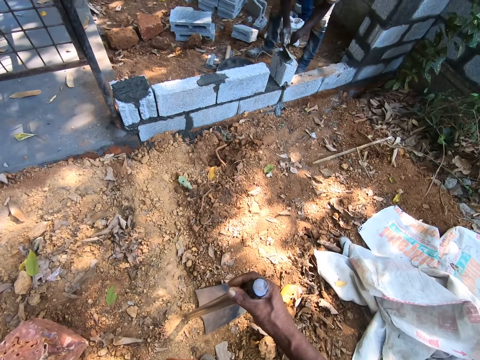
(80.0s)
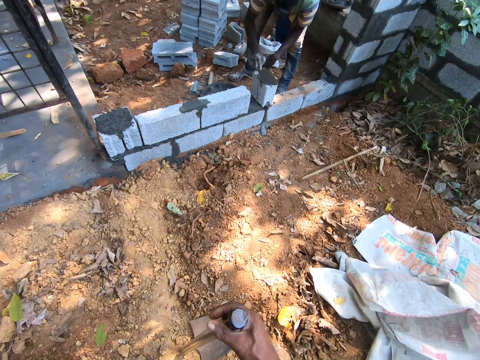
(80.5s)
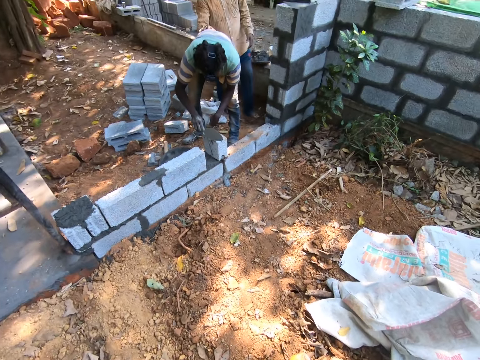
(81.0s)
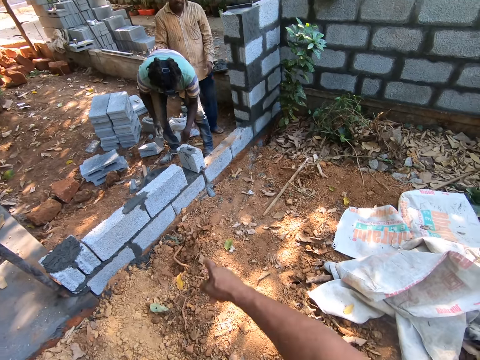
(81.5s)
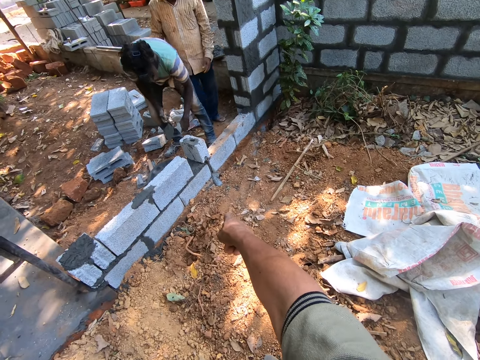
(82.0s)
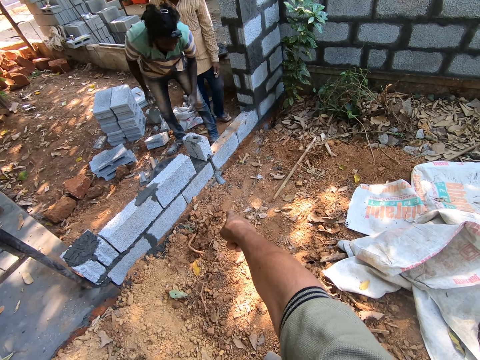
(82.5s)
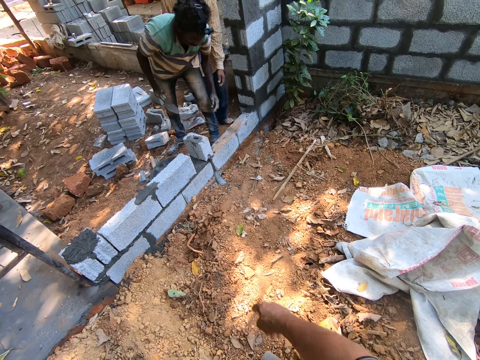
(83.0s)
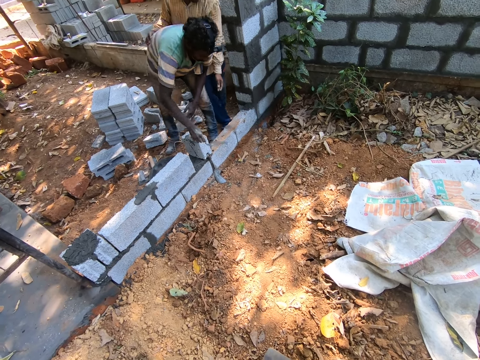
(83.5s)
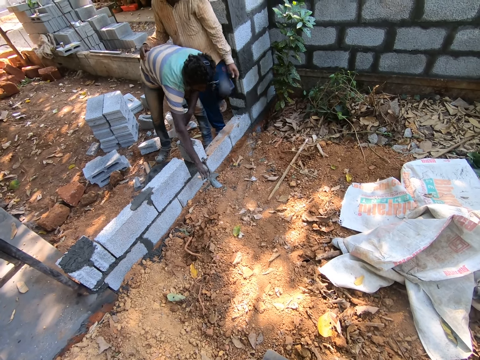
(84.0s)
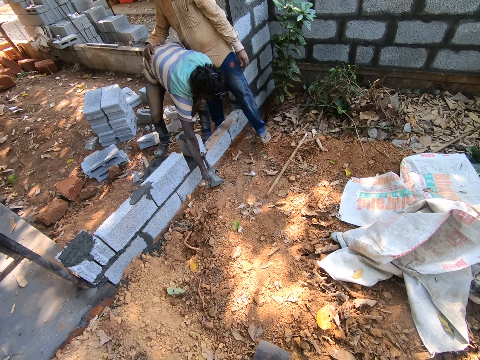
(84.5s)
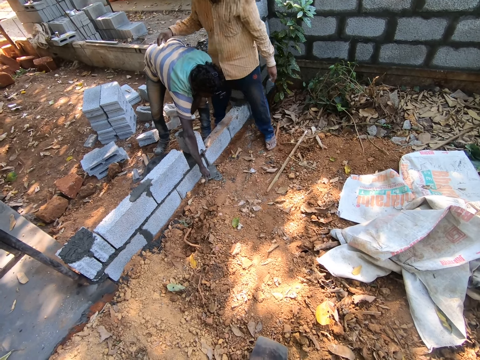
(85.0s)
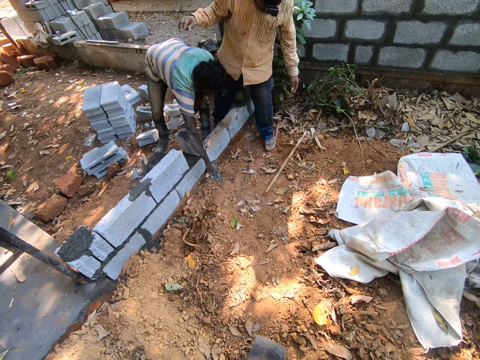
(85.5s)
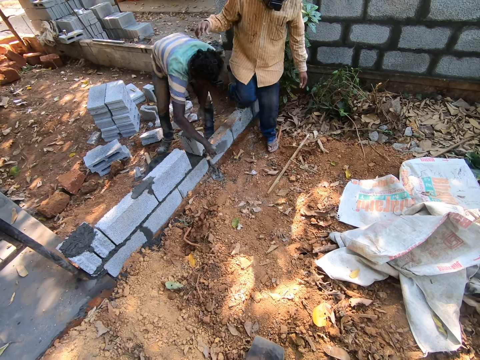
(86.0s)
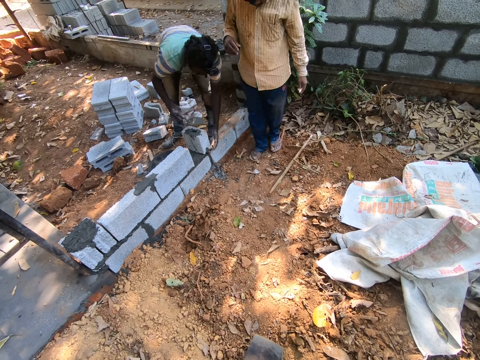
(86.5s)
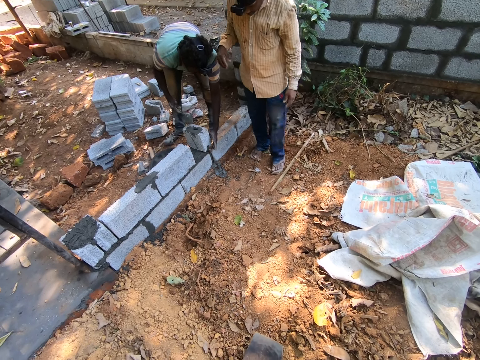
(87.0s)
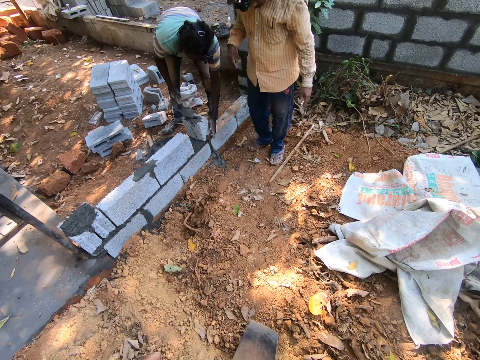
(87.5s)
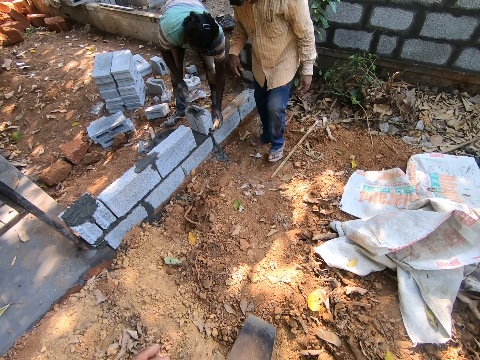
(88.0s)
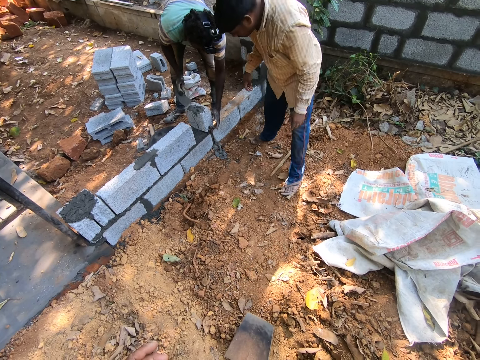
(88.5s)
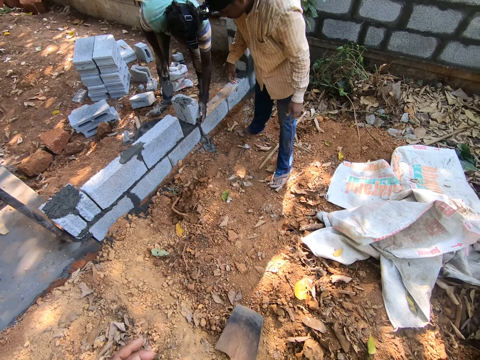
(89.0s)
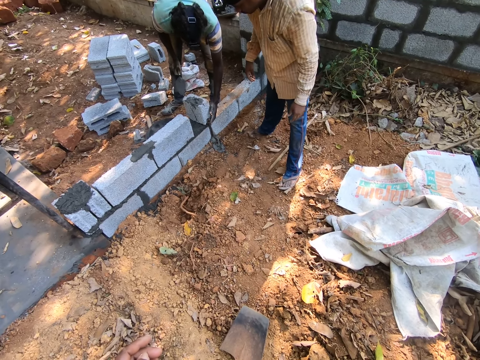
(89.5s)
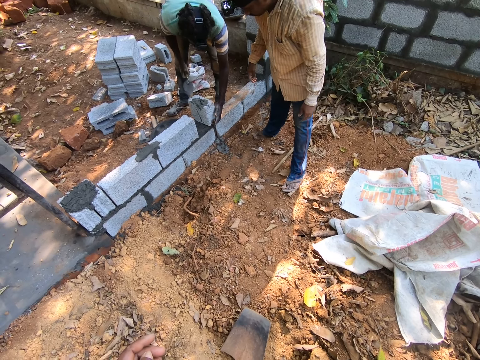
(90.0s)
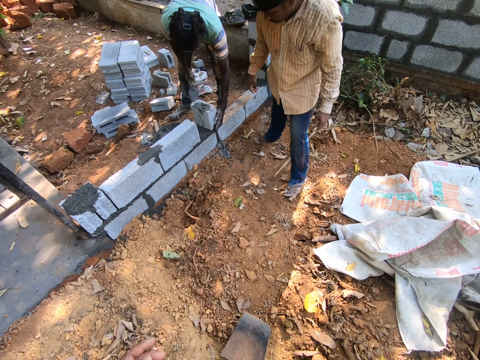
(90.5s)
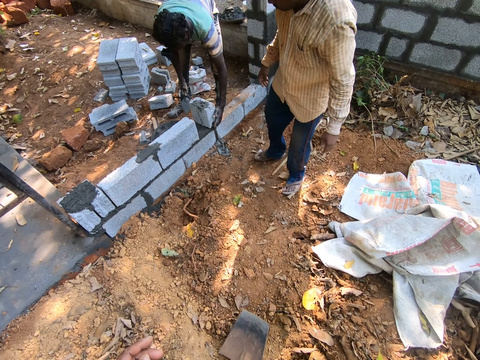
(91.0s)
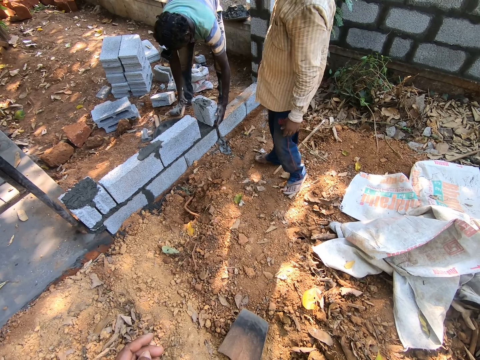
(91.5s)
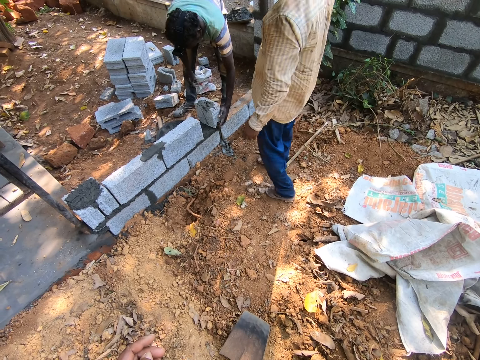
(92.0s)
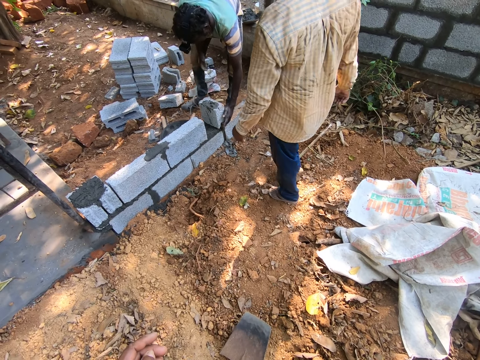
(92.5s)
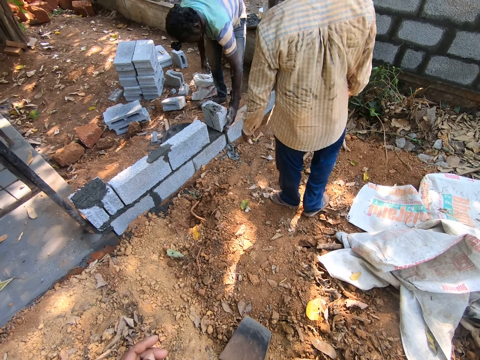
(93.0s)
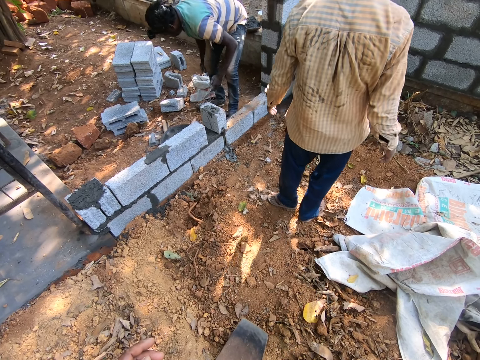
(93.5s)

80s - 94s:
The camera wearer points his right hand. A man crosses a wall. Another man scoops cement from the floor with a trowel in his right hand. The other man pours cement on the brick with the trowel in his right hand. The other man drops the trowel on the floor with his right hand.

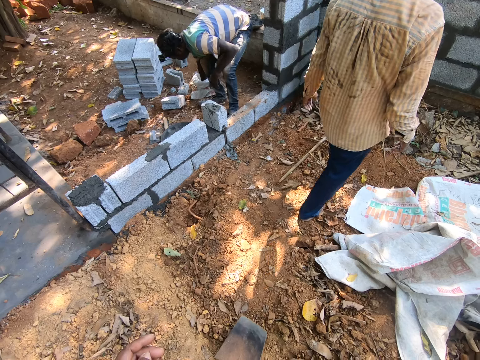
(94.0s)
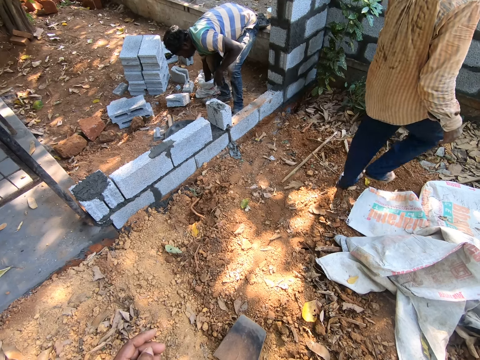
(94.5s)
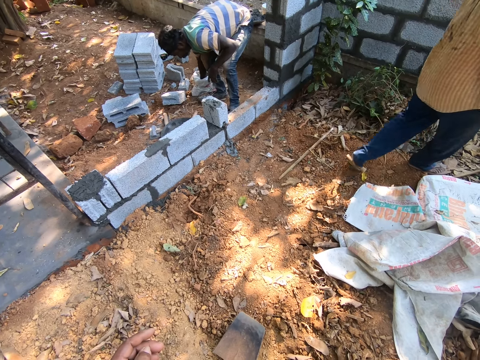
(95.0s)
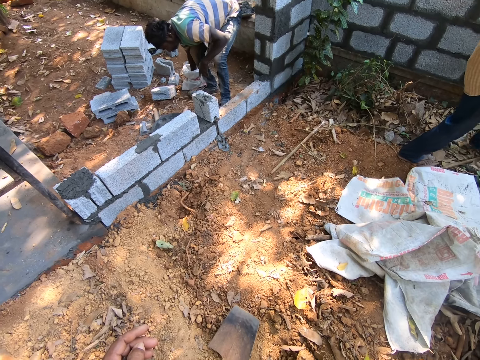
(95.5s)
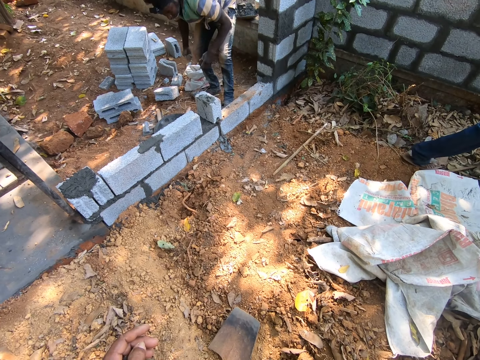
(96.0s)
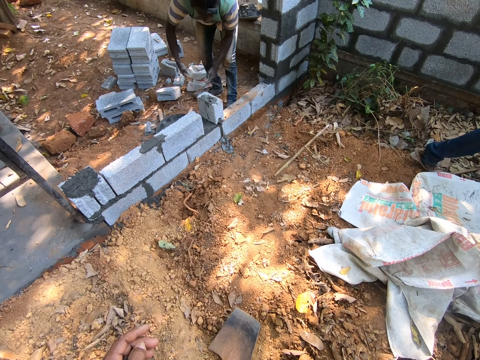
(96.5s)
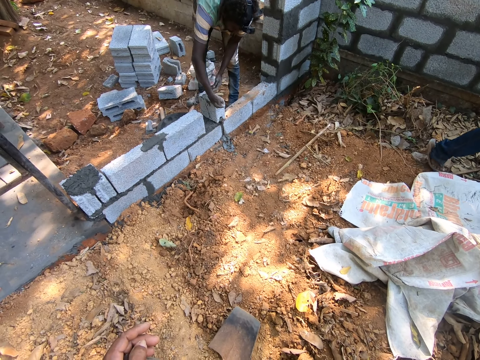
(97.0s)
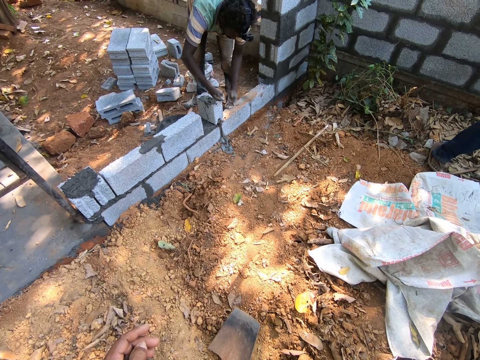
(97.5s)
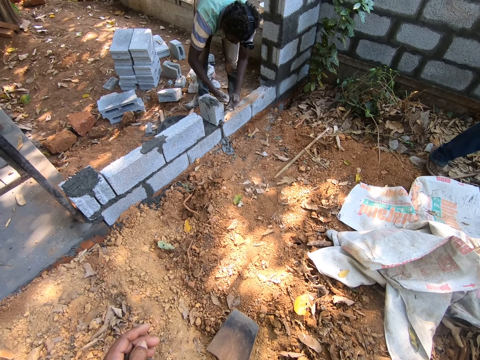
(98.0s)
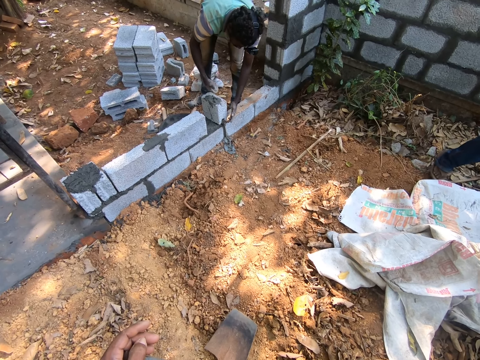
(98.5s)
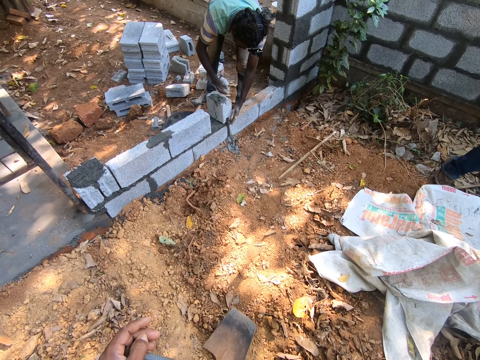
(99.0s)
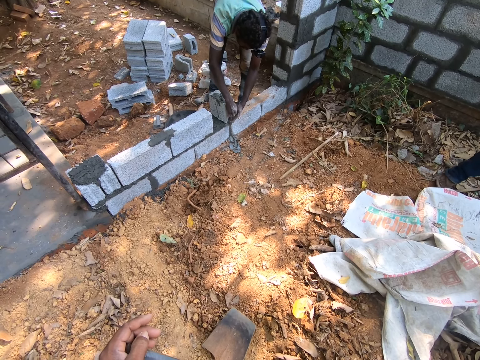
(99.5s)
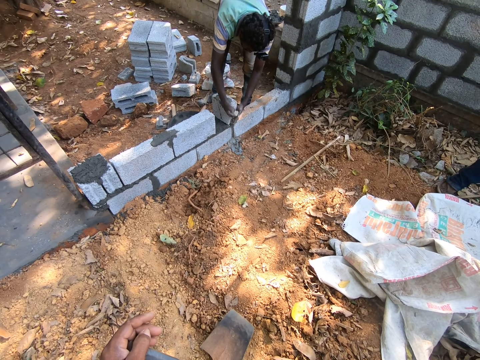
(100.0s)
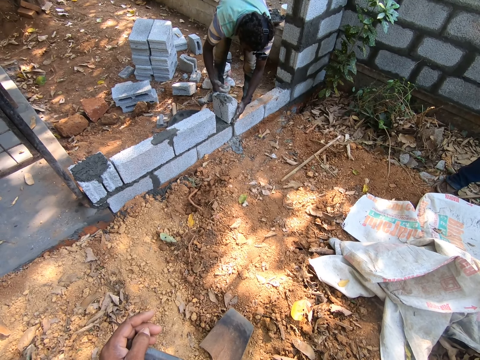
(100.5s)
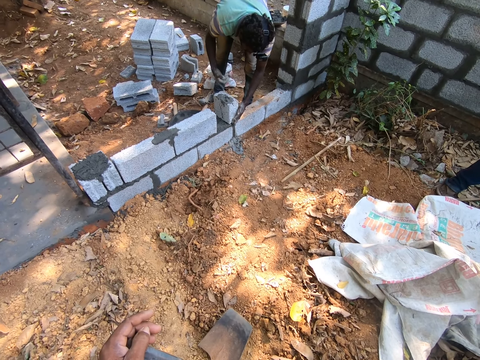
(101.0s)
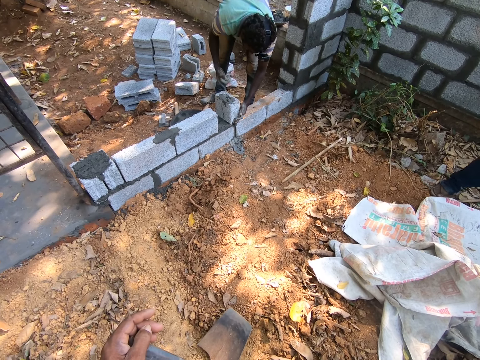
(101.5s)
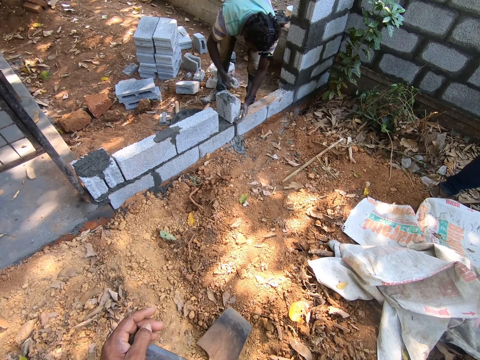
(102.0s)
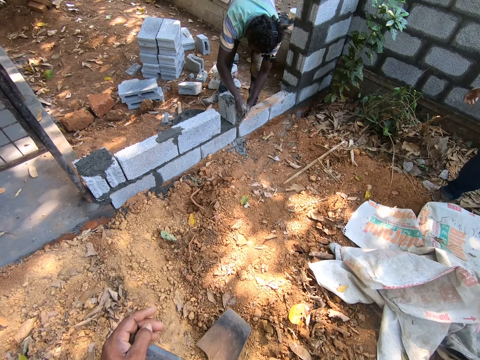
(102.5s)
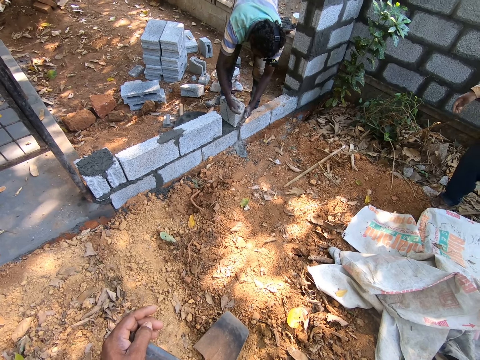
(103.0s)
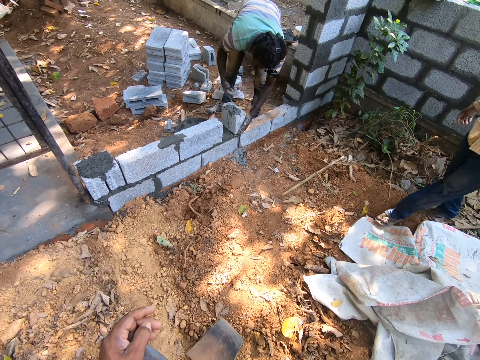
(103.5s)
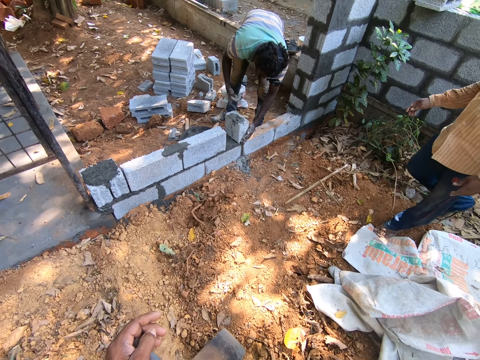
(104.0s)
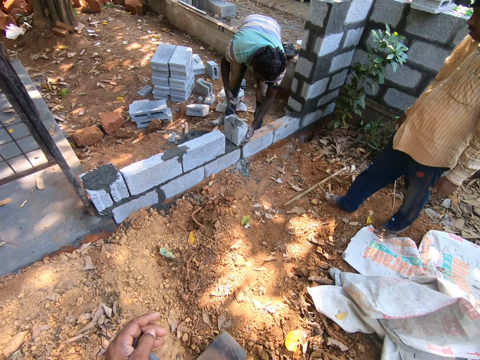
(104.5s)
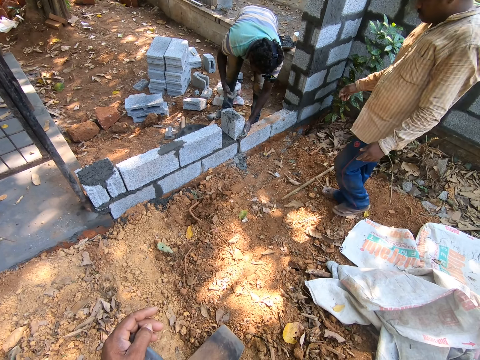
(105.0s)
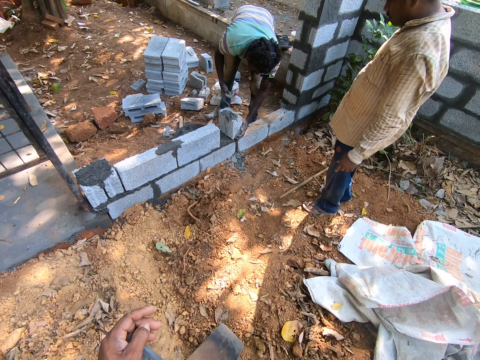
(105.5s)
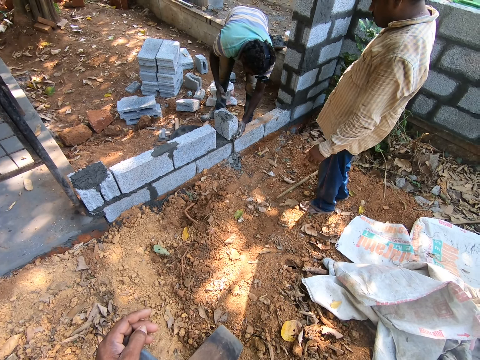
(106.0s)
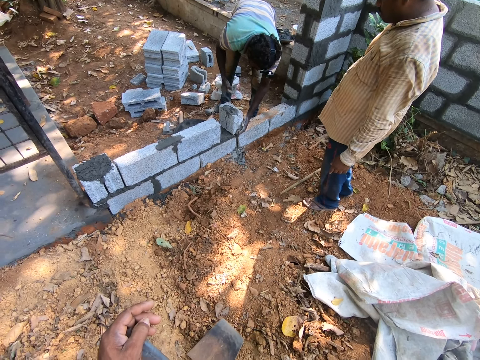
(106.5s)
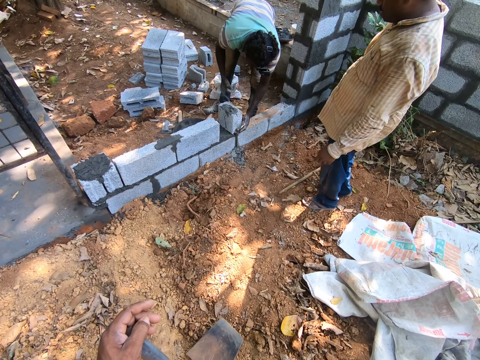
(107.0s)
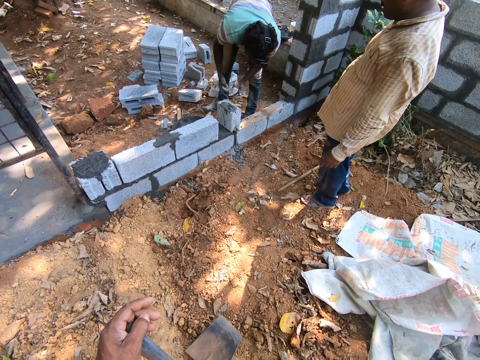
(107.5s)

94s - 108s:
A man takes dry cement from a sack with his right hand. The man pours the dry cement on the brick in his right hand. Another man walks towards the first man.
